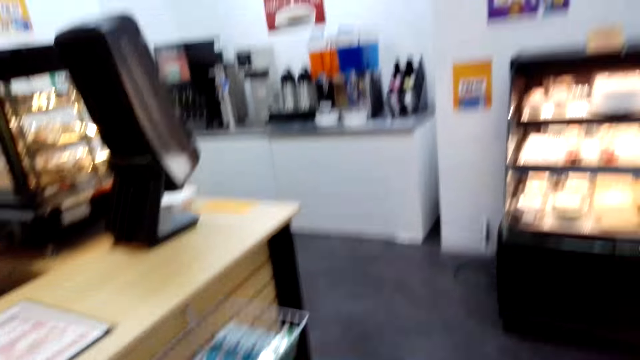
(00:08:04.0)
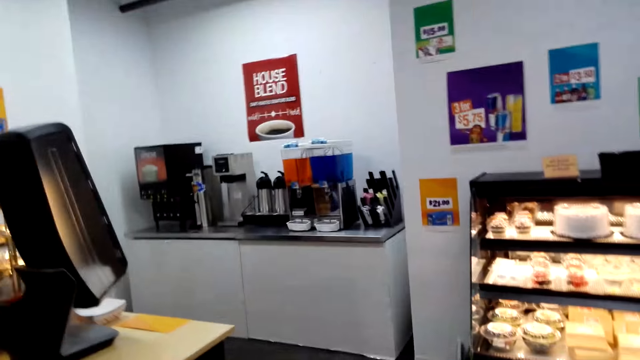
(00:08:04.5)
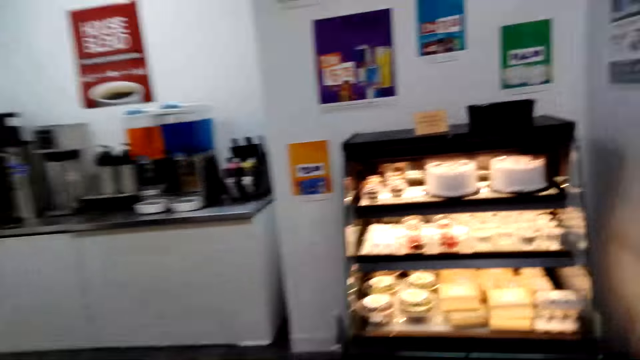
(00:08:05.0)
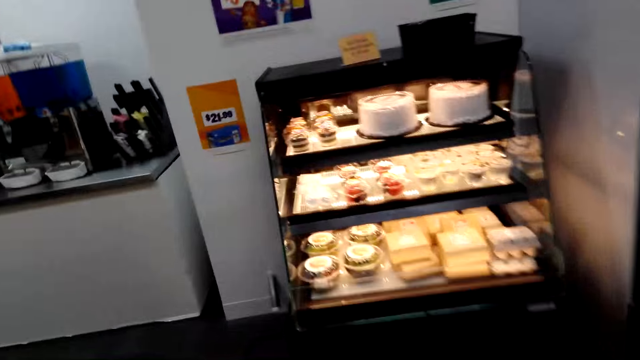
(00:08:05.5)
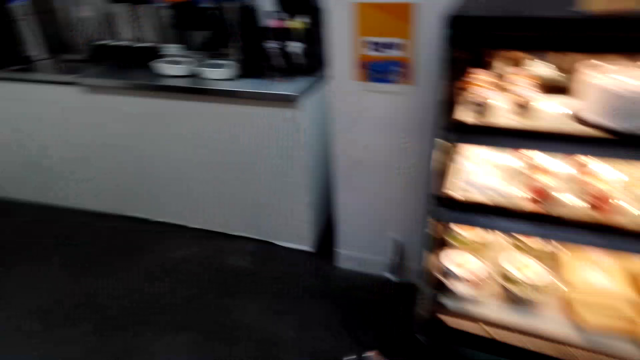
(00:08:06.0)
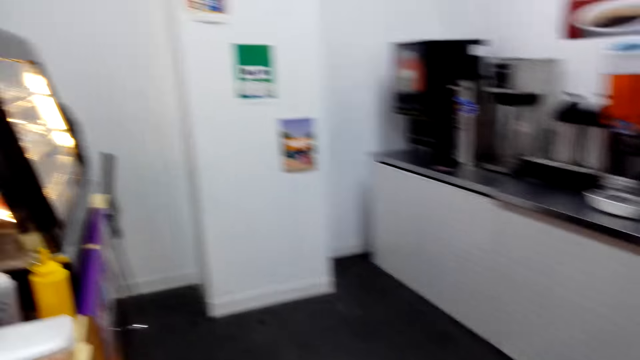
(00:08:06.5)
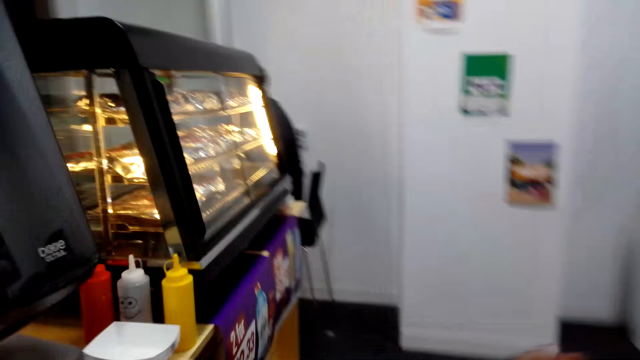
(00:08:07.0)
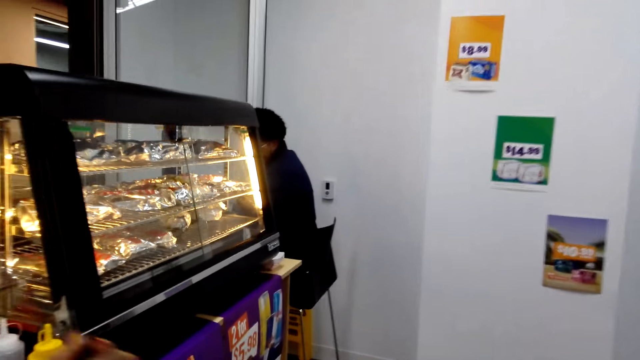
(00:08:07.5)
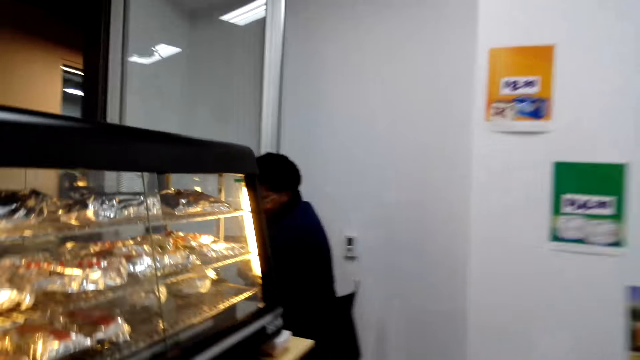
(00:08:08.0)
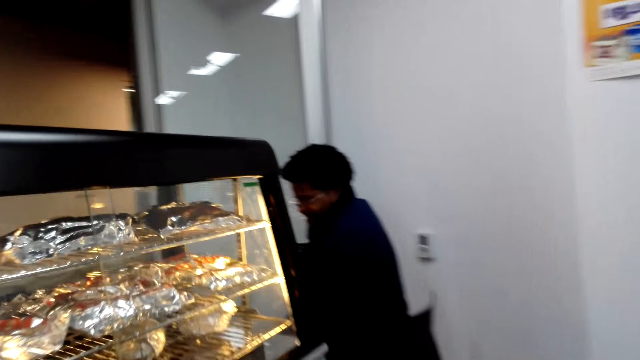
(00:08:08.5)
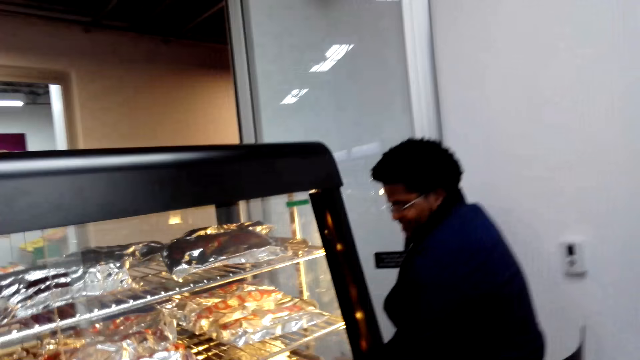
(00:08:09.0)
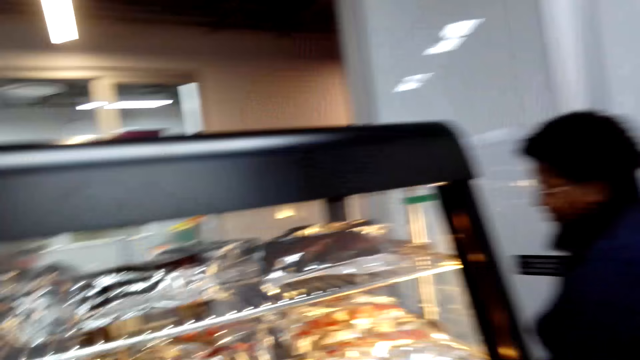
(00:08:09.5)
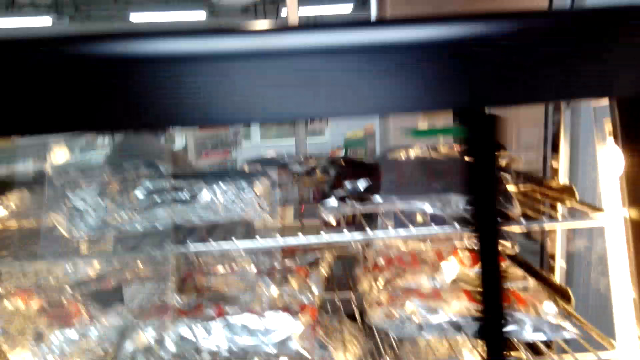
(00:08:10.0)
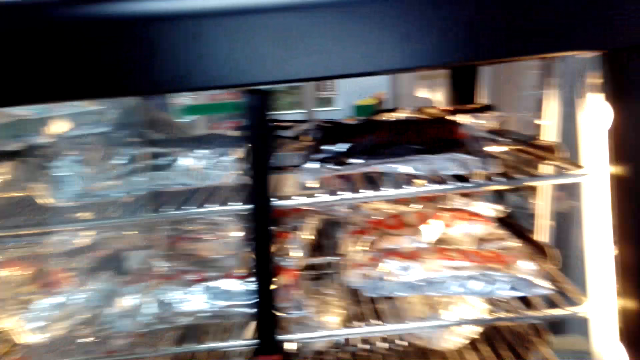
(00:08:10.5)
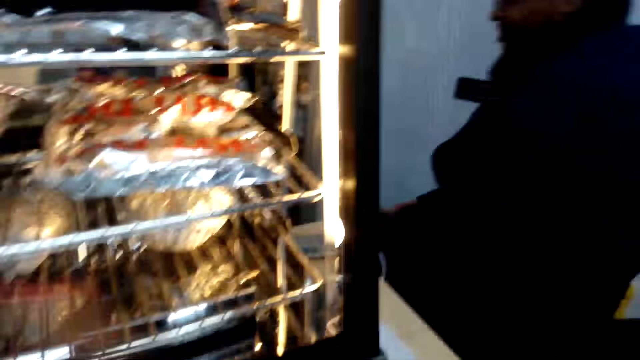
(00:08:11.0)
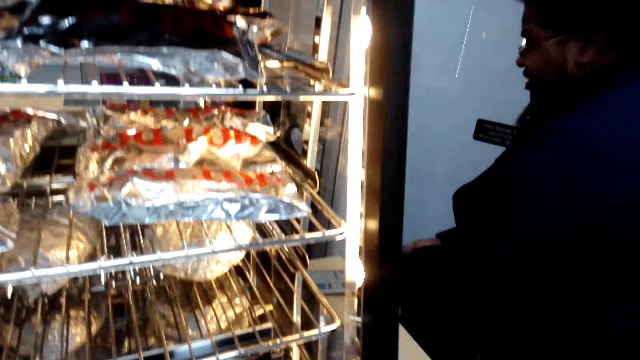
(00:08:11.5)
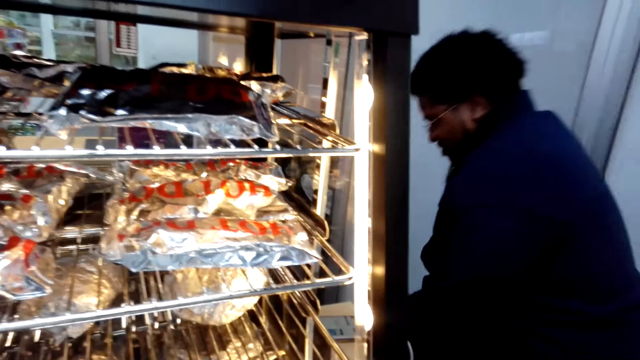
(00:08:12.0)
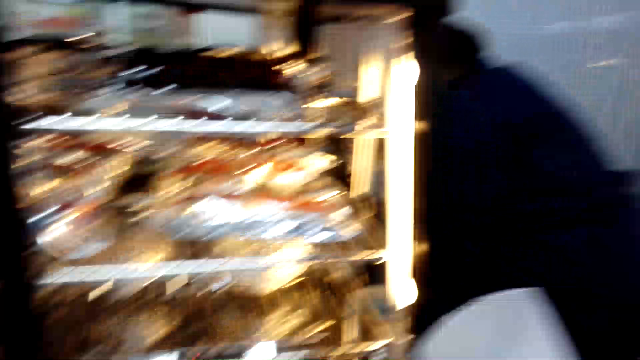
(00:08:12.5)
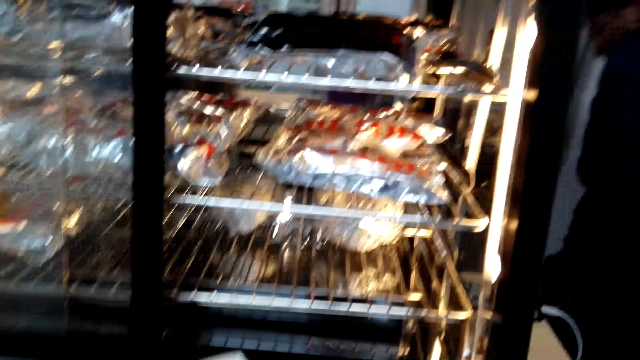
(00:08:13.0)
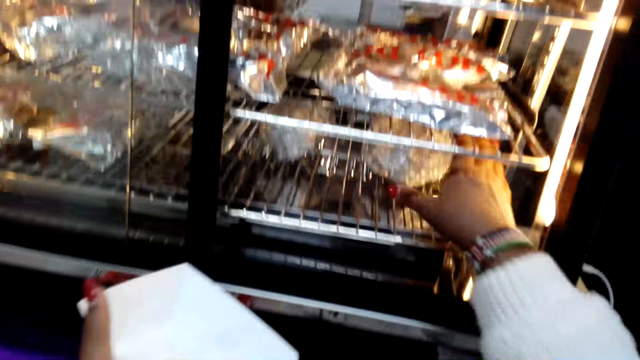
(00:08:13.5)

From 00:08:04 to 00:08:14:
The camera wearer walks around. They look in the shopping basket. They walk towards the roller grill. They slide open the roller grill. They look at the products.

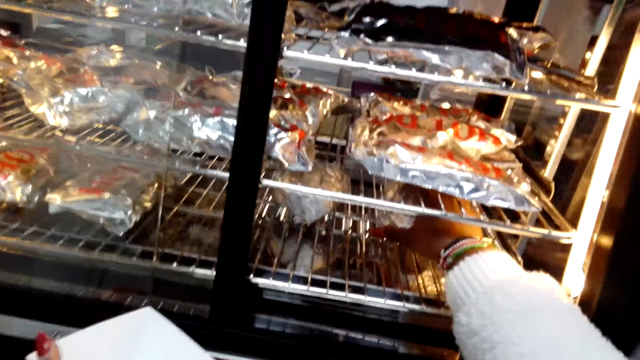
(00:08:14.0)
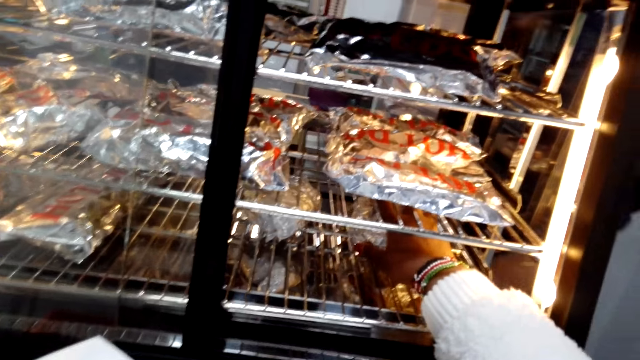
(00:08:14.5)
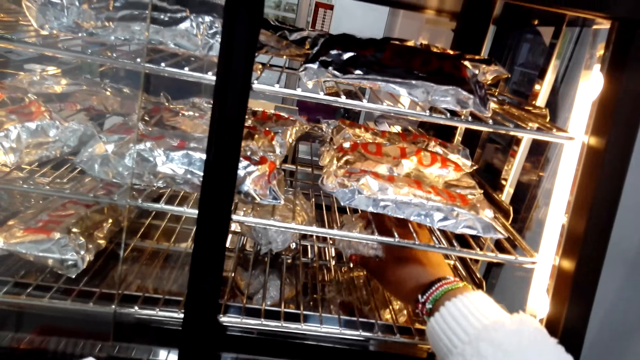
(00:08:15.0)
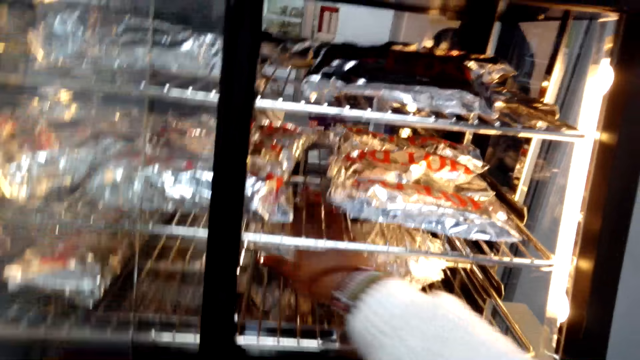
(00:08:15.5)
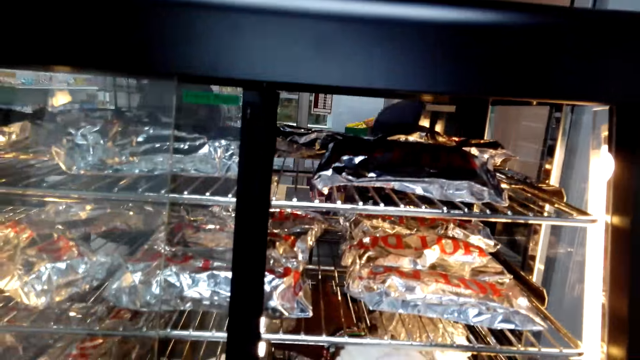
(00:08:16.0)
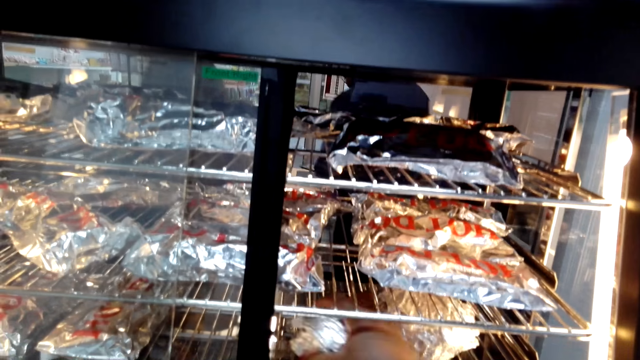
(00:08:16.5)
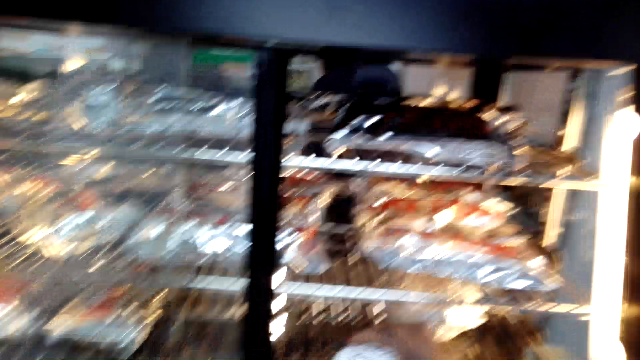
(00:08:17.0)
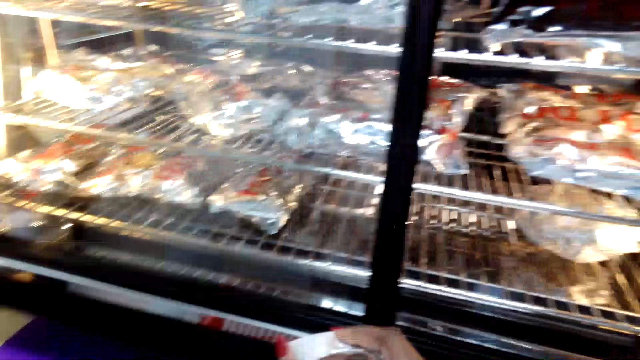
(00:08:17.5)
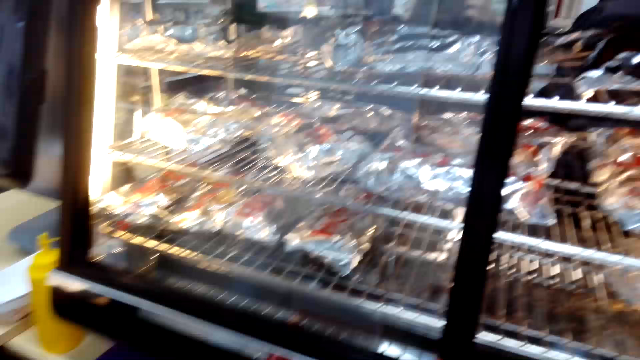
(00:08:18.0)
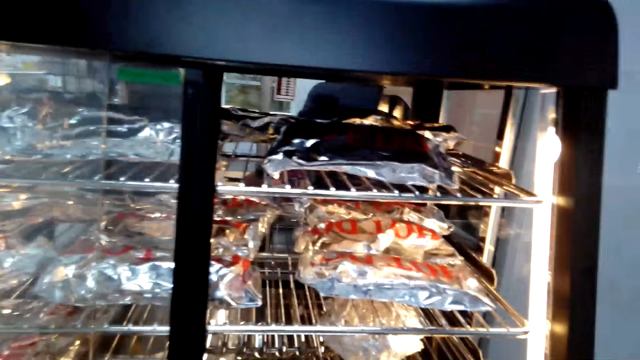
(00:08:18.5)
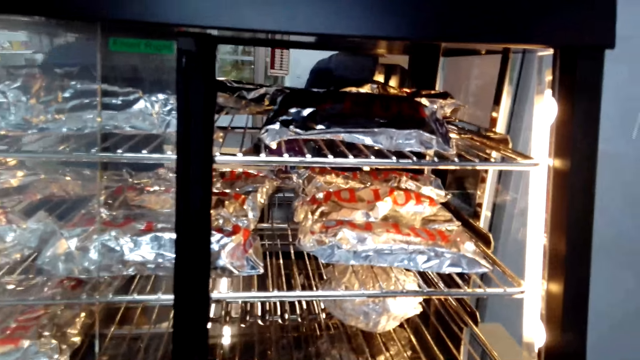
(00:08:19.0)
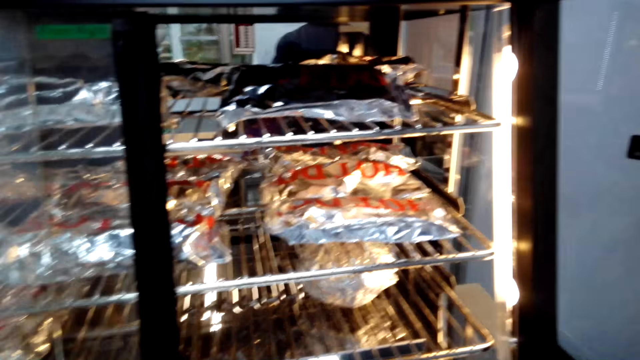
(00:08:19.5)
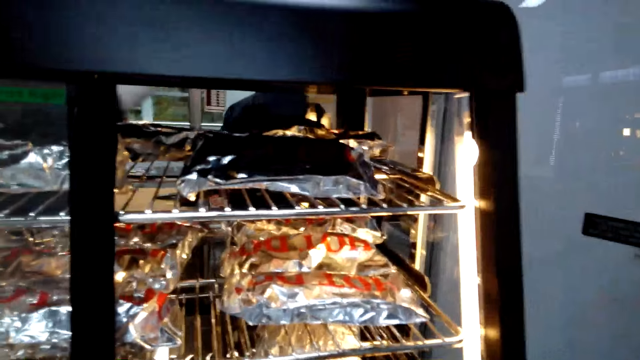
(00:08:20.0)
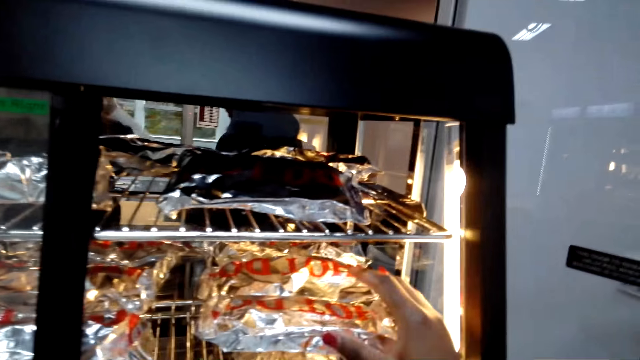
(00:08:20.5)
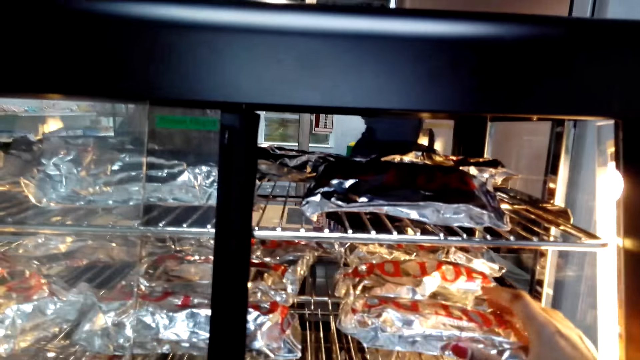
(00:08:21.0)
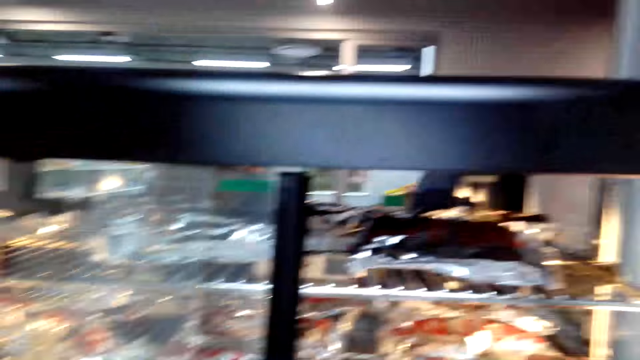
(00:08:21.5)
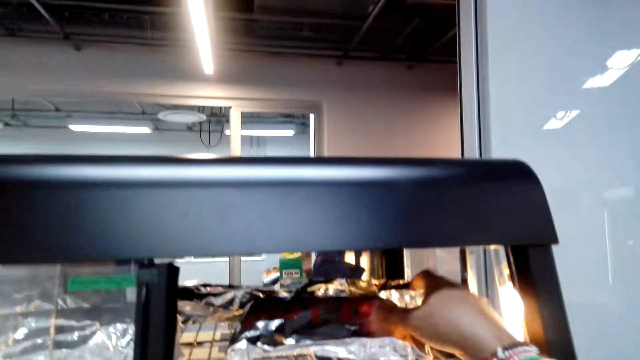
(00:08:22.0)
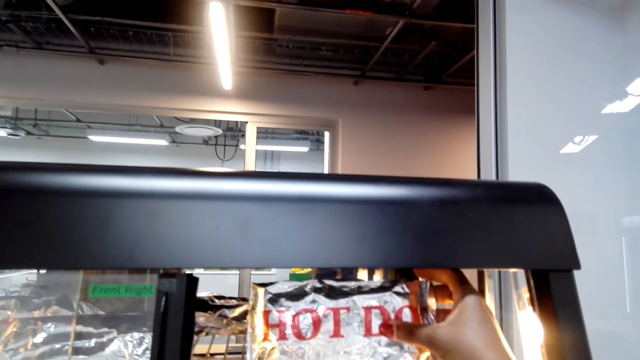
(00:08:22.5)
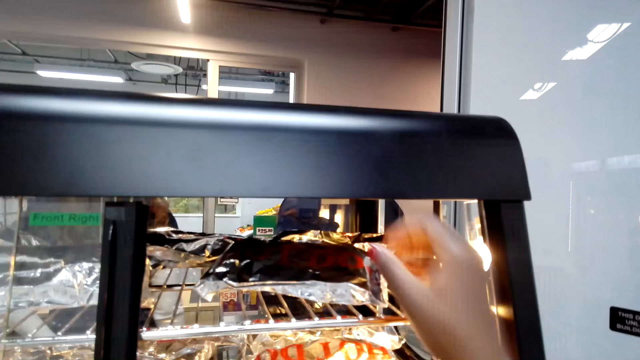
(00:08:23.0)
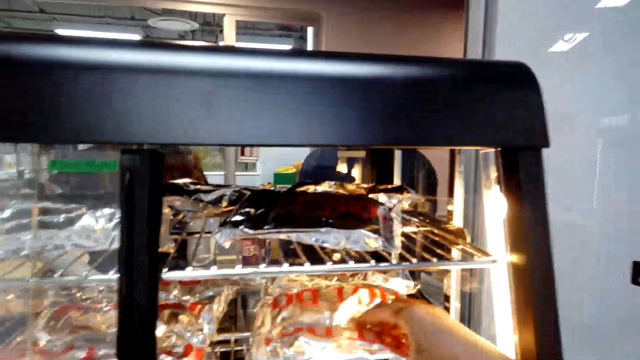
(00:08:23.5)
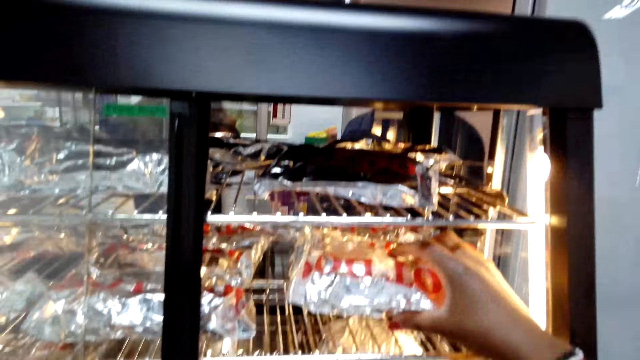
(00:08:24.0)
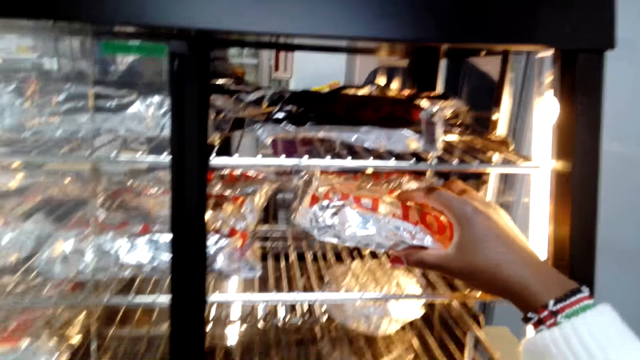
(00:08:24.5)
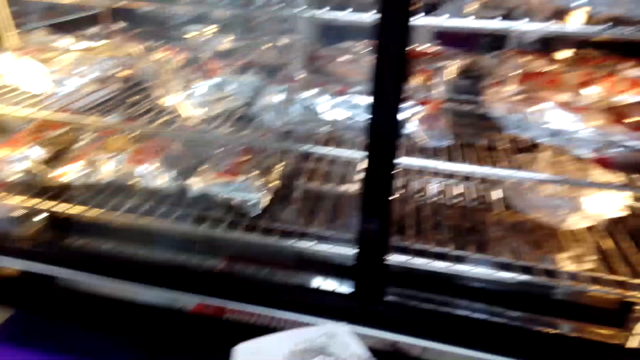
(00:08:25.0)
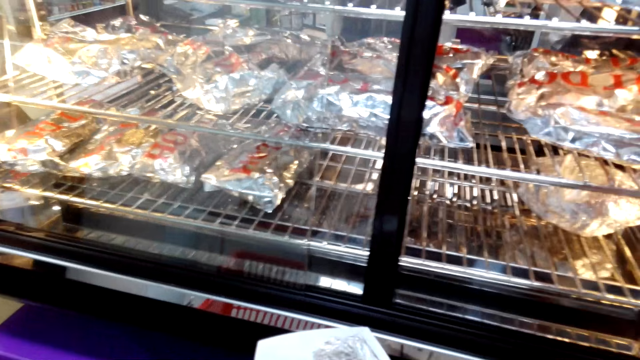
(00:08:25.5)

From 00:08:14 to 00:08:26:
The camera wearer moves the product. They pick up the product. They look at the products. They put the aluminum foil food in the basket. They touch the hot dog. They touch the hot dog again.
